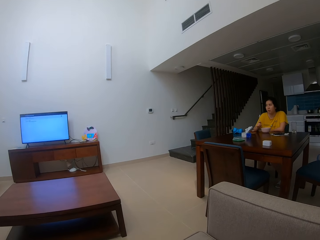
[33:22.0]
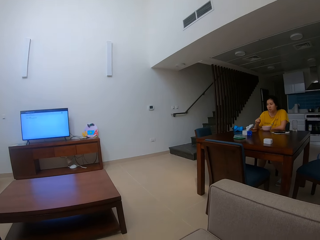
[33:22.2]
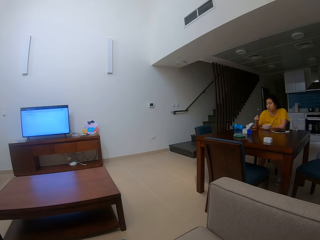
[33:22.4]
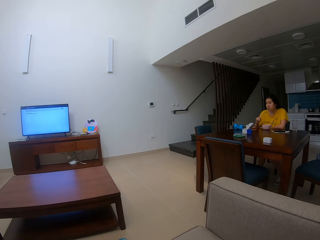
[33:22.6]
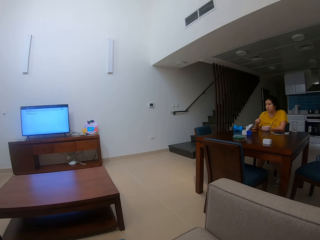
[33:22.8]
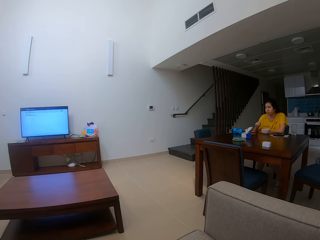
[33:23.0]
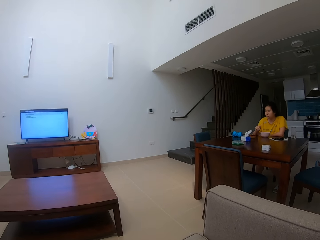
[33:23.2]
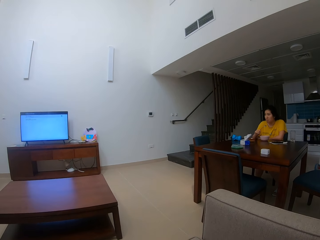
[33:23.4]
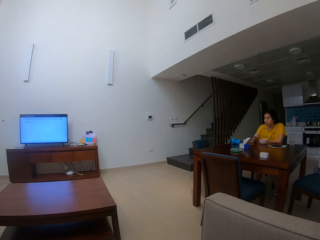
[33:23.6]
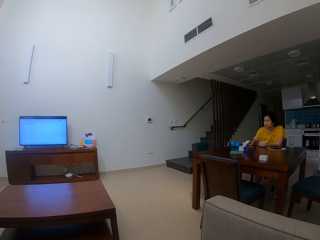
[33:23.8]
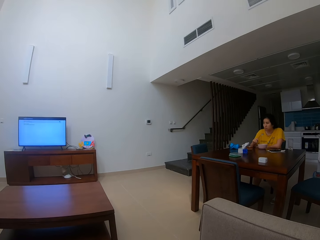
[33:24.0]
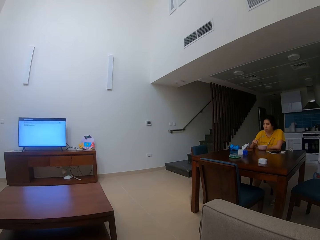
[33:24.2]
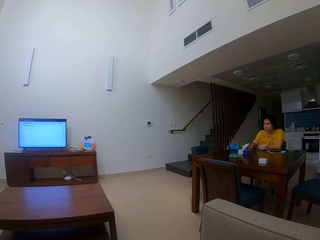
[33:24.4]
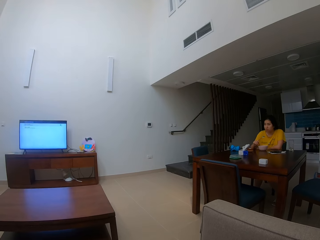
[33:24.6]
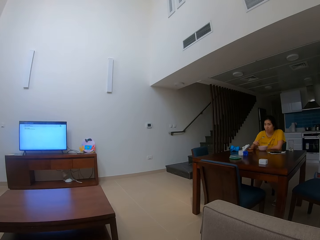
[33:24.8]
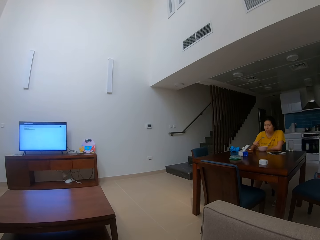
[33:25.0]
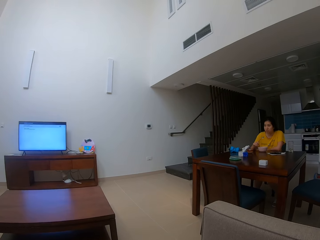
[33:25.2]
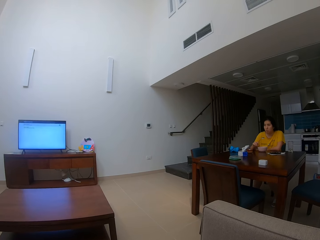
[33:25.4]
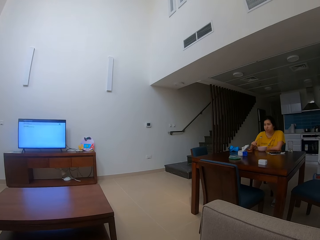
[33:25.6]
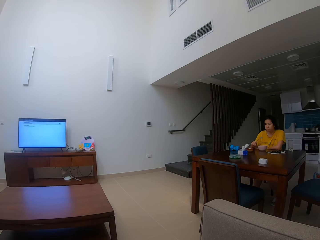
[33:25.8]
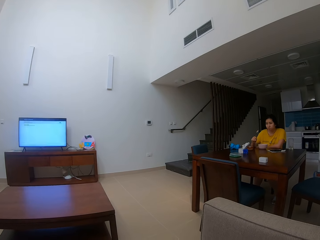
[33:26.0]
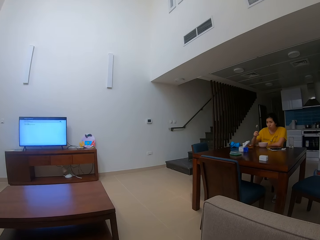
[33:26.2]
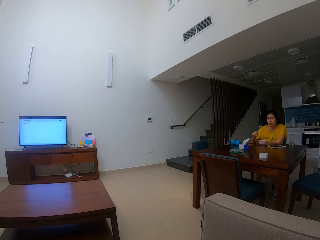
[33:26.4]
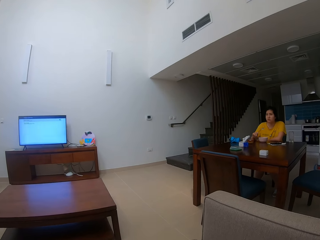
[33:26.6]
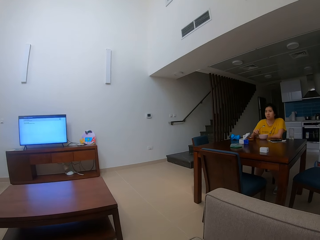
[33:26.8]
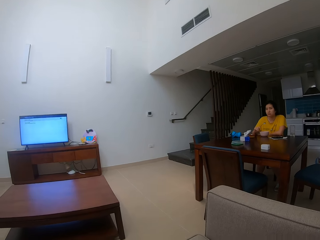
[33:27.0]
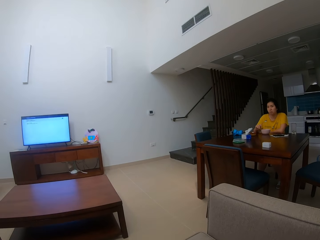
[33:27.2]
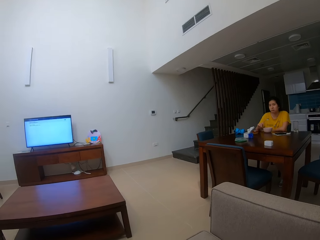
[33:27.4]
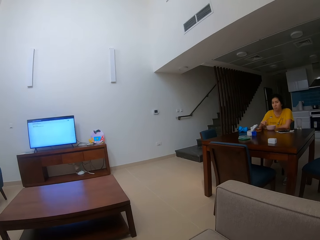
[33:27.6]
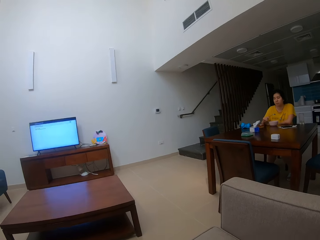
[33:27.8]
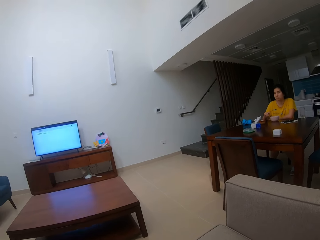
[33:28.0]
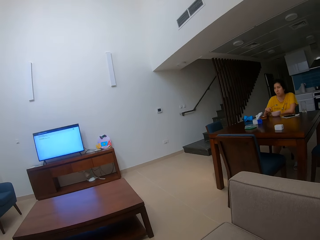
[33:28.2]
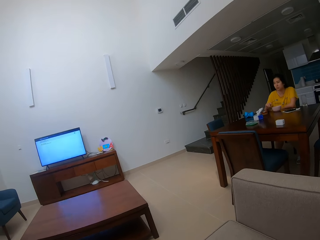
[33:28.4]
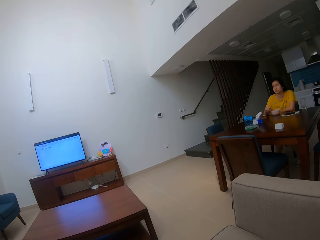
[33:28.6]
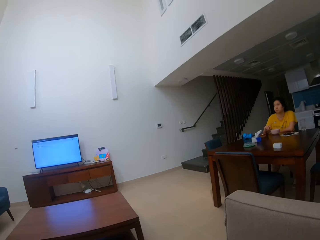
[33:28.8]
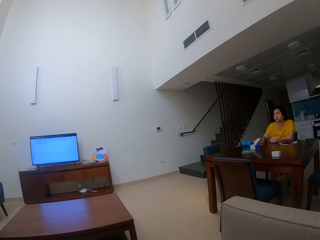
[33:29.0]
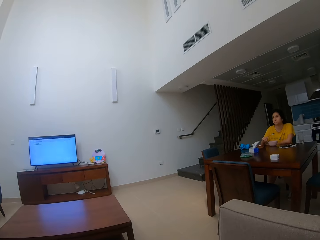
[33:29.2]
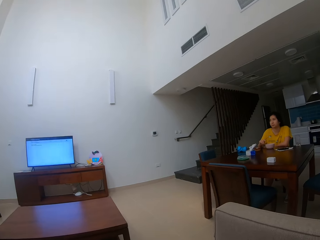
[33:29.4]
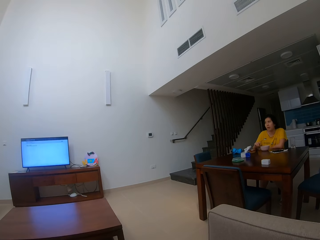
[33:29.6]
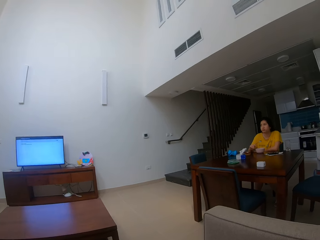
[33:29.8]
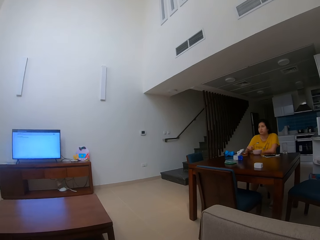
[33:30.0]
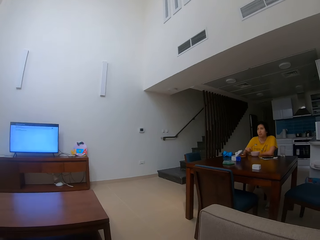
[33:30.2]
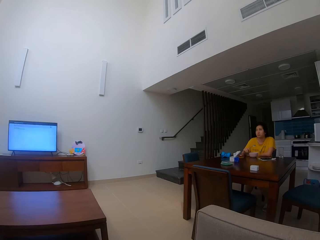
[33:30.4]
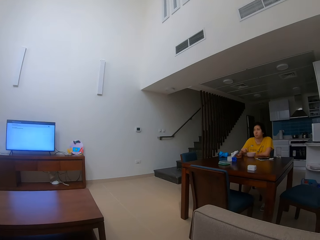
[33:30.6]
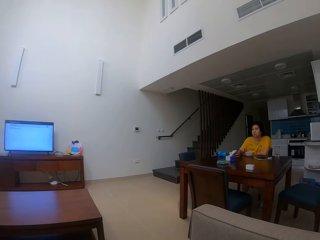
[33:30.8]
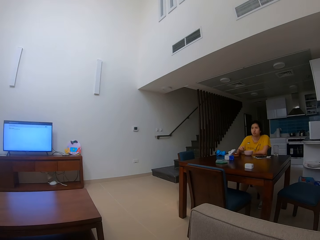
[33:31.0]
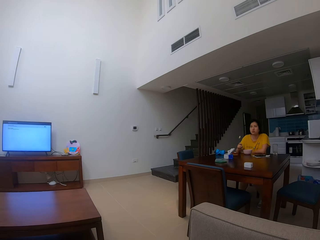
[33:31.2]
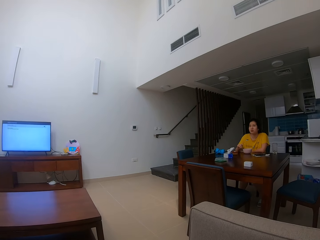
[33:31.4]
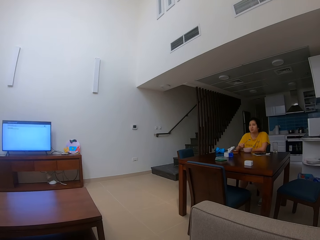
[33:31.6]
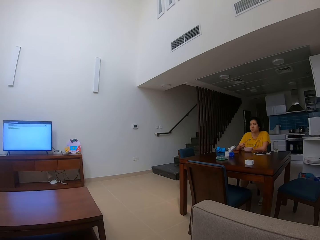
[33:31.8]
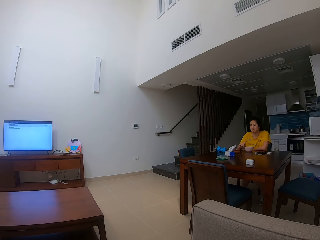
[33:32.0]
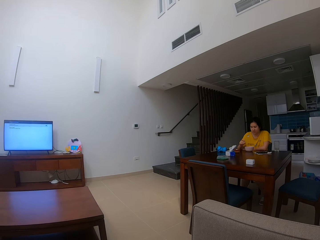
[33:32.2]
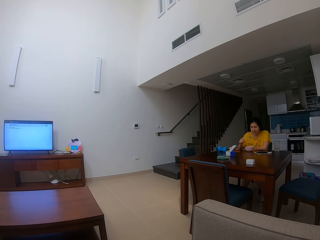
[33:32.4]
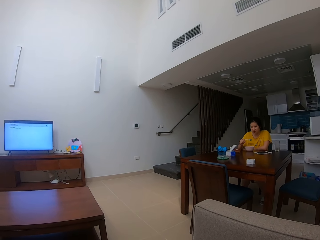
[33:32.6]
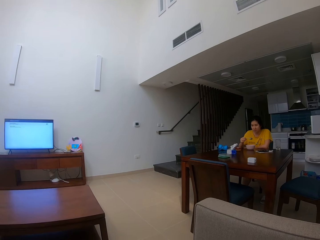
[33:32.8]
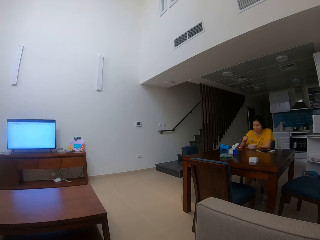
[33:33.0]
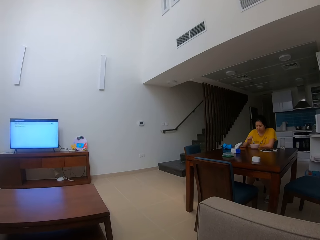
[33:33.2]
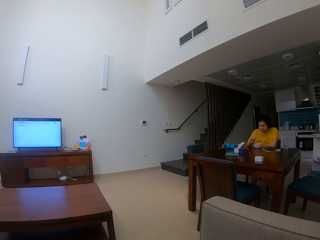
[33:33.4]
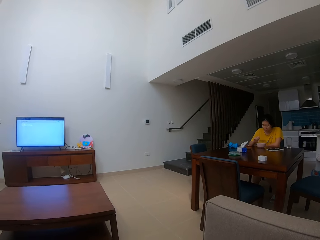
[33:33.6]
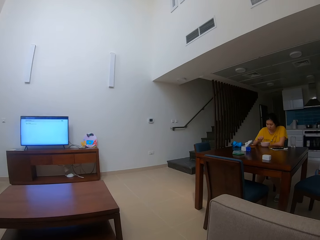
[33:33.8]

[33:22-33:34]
A person talks to the camera wearer.

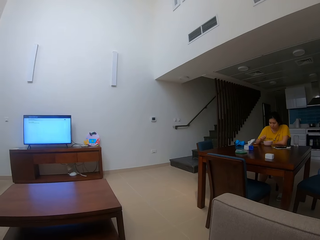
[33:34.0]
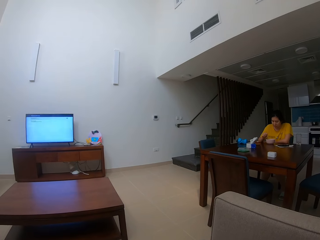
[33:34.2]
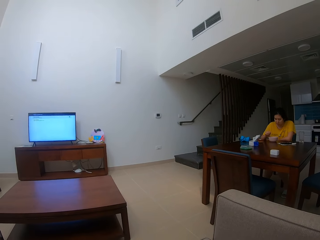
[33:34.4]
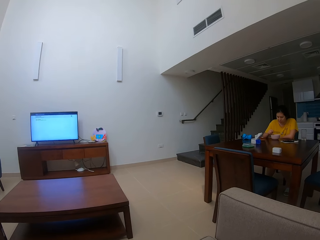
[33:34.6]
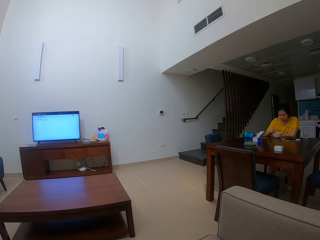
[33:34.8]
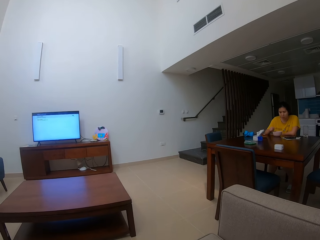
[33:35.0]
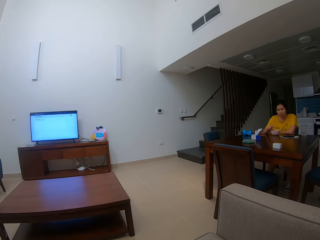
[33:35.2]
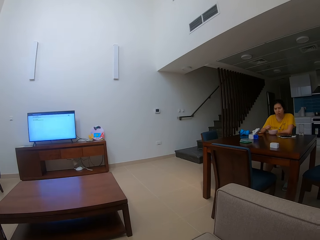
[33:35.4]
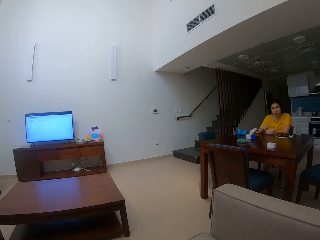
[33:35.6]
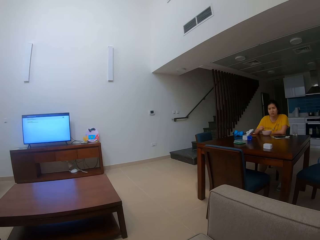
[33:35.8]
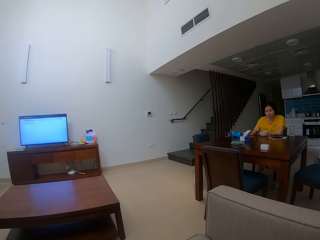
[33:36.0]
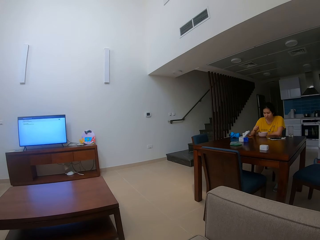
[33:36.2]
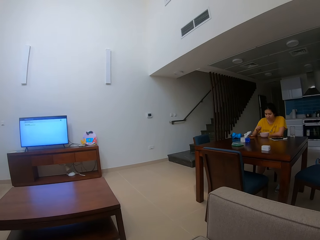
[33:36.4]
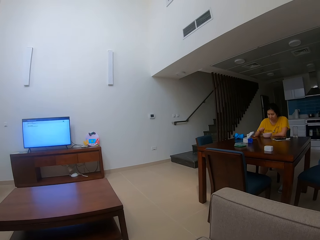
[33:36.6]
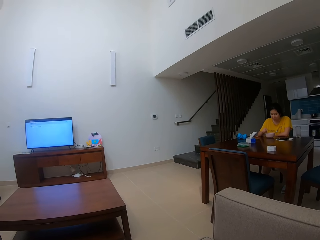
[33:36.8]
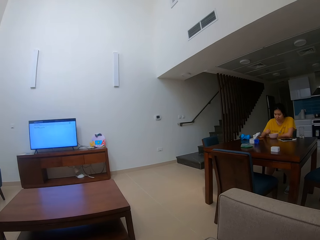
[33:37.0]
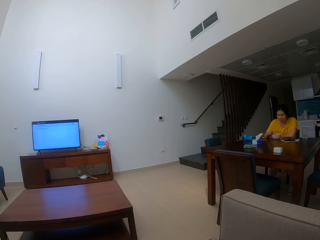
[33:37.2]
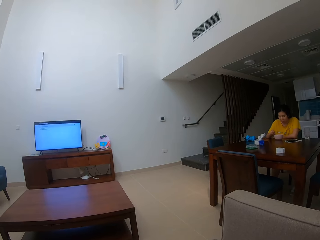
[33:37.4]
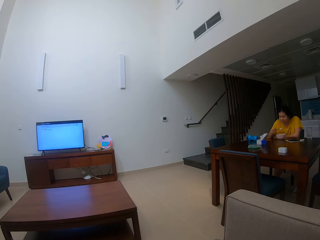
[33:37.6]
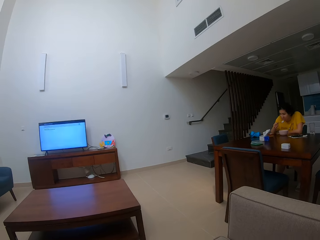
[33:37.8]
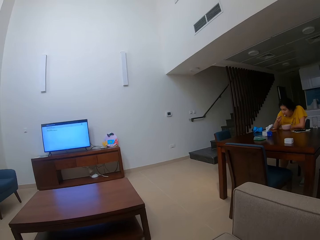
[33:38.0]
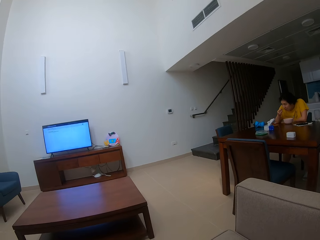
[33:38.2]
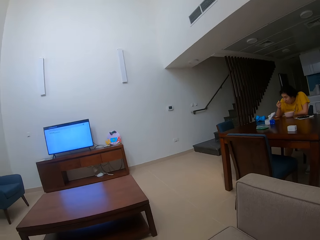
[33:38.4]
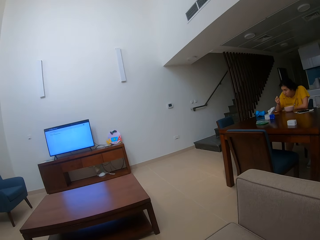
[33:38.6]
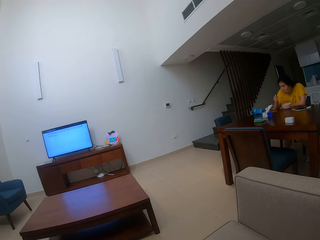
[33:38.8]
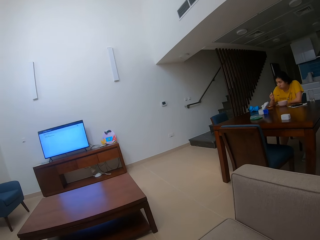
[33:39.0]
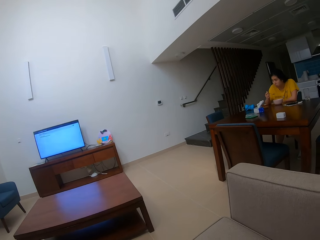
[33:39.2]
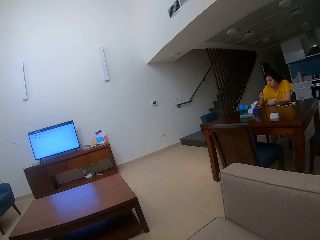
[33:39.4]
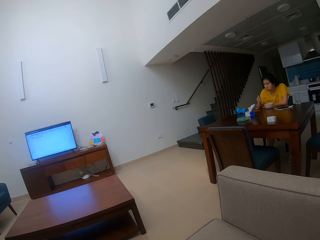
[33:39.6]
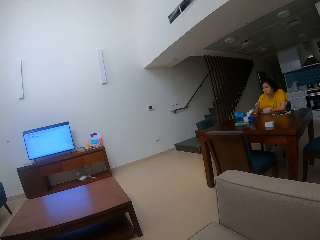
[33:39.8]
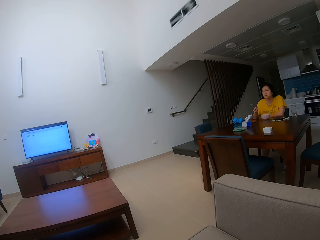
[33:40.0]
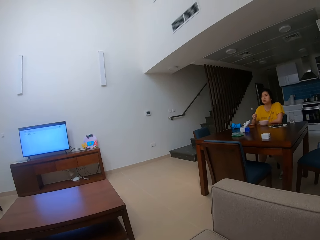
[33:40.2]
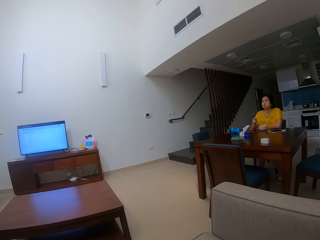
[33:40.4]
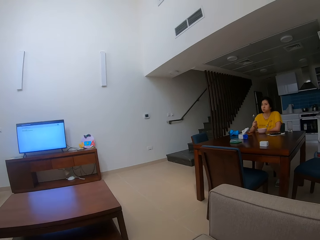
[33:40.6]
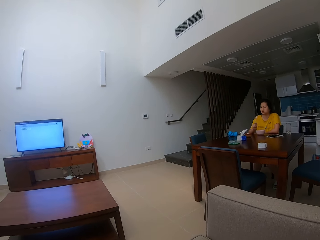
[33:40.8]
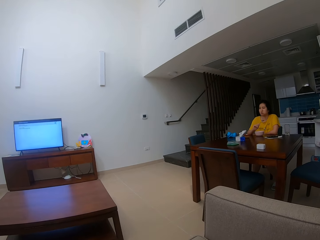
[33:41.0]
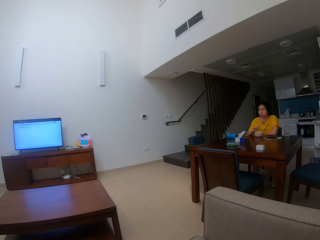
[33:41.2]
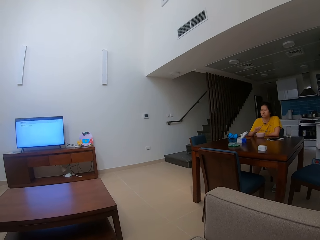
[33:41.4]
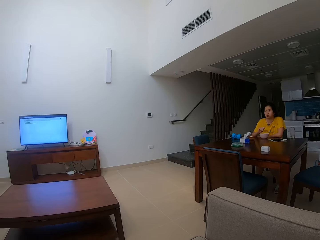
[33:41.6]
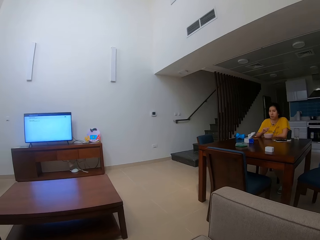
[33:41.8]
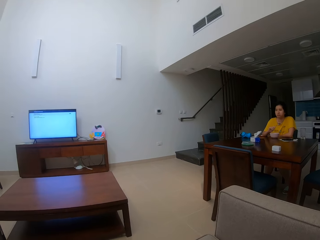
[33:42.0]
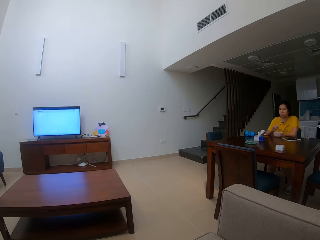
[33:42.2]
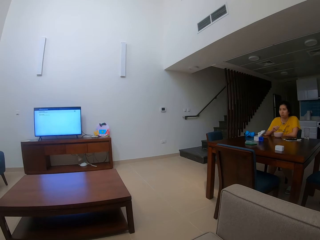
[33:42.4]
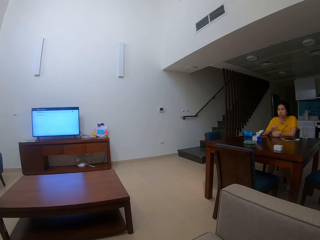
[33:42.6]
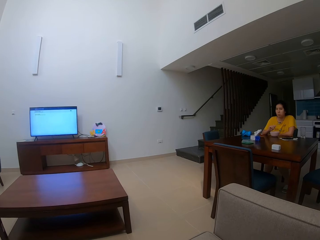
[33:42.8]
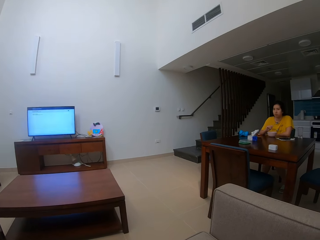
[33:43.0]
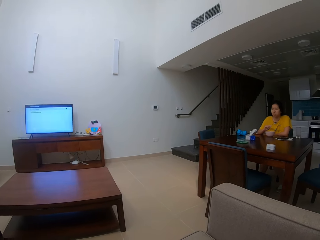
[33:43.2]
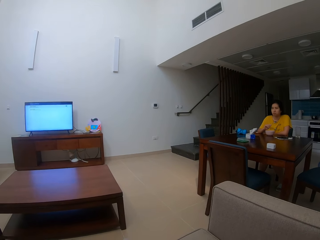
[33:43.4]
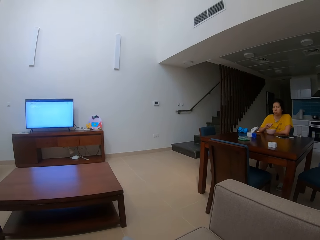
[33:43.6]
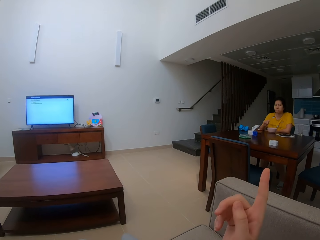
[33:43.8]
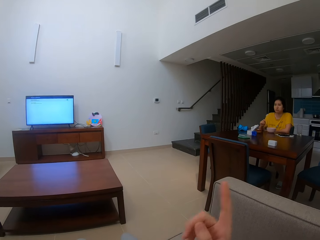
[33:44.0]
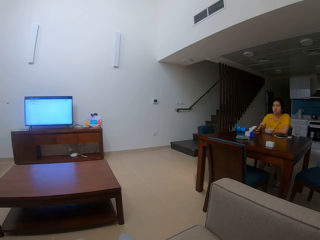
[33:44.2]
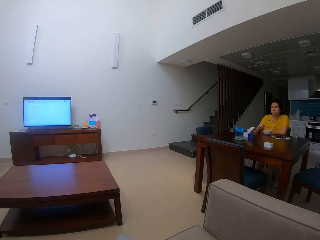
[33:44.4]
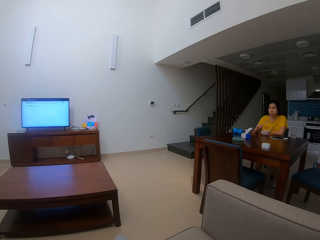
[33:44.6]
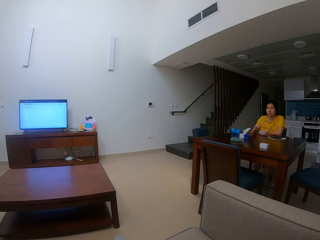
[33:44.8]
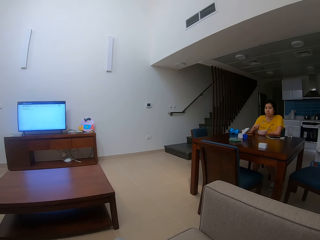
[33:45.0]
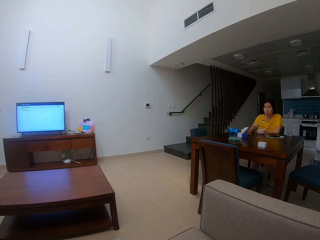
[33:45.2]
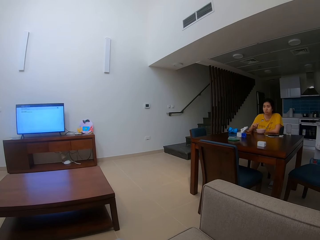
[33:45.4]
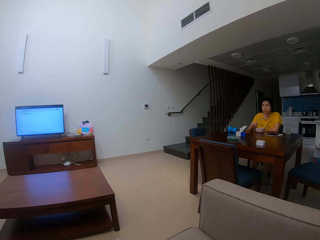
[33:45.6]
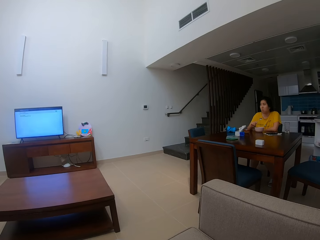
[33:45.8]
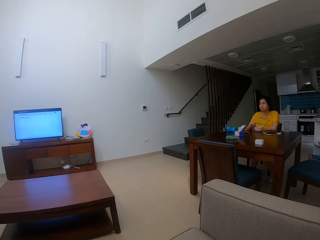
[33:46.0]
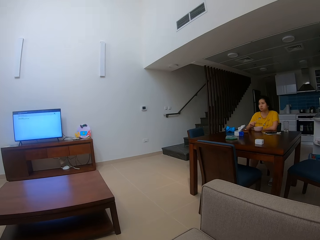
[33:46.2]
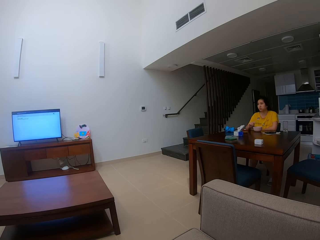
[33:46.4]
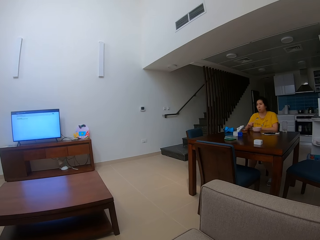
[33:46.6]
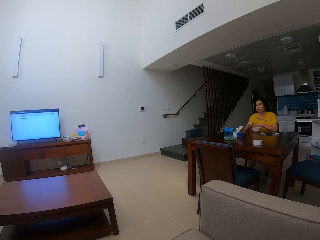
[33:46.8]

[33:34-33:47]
A person eats food with a spoon. The person talks to the camera wearer.
